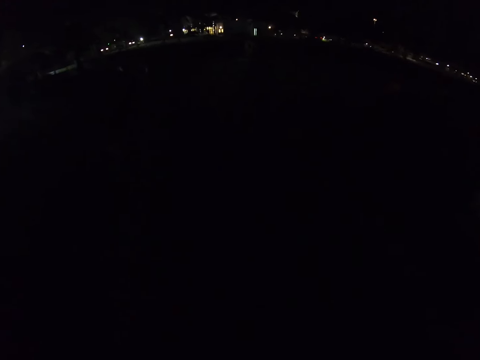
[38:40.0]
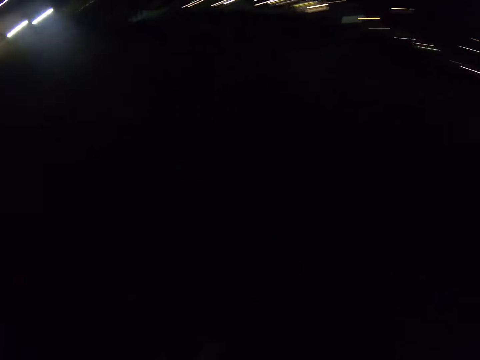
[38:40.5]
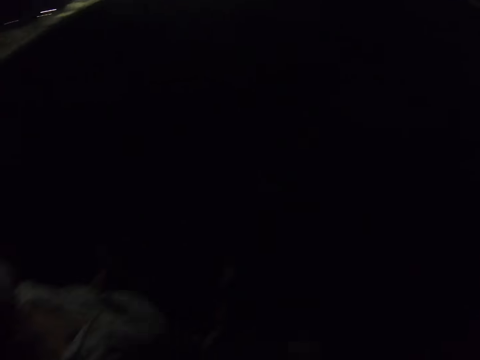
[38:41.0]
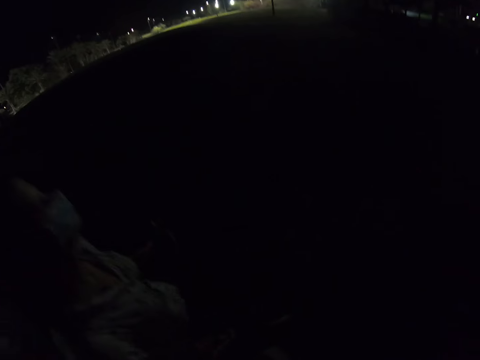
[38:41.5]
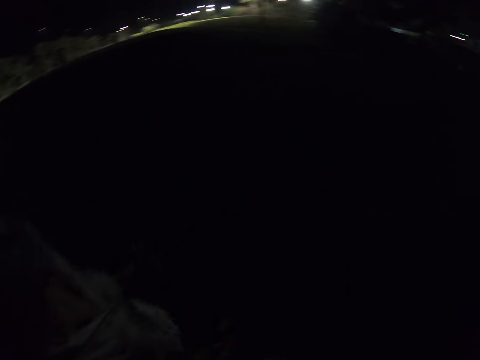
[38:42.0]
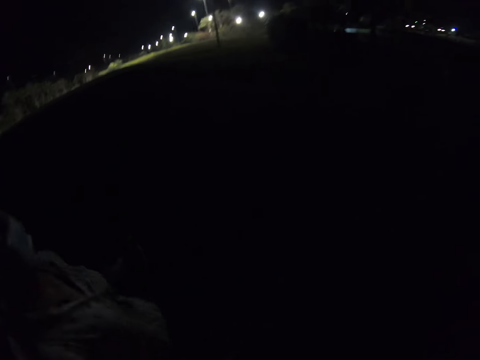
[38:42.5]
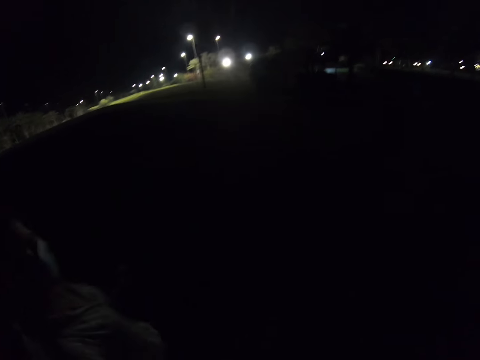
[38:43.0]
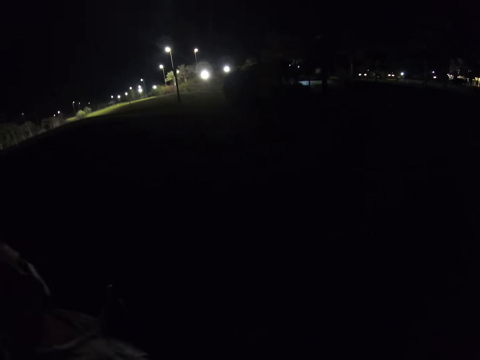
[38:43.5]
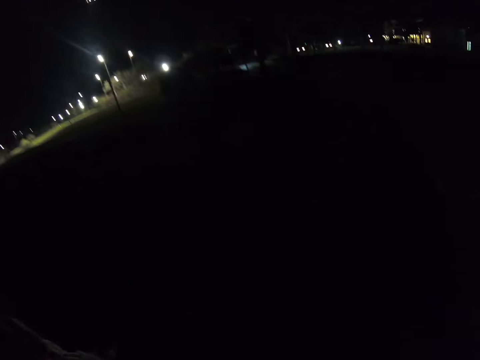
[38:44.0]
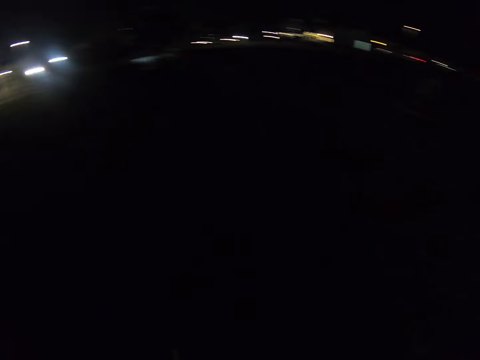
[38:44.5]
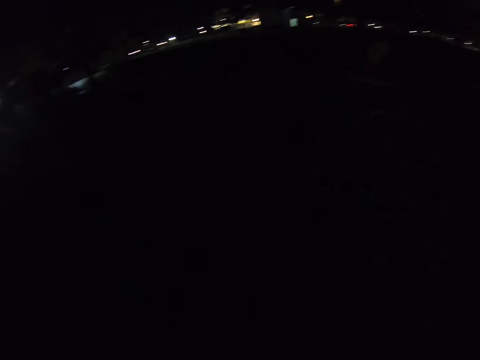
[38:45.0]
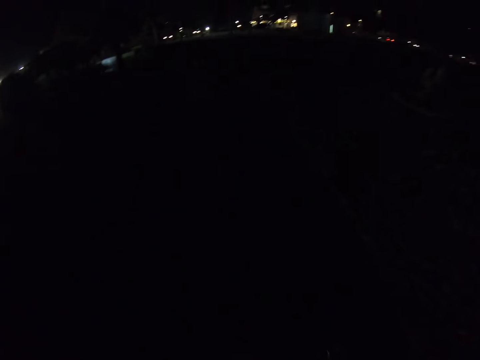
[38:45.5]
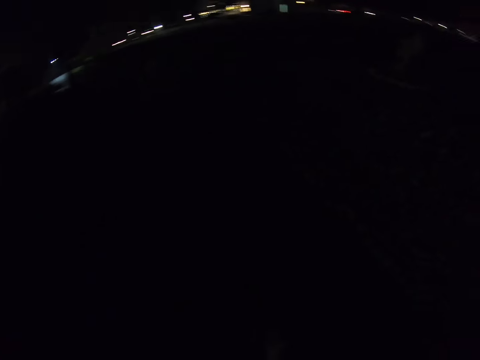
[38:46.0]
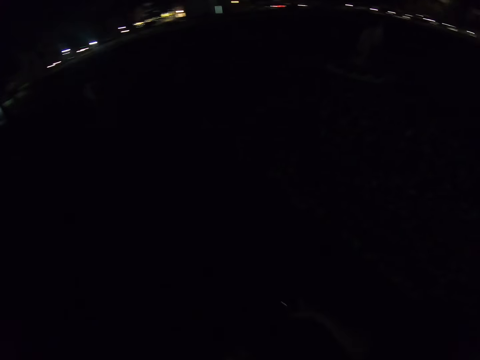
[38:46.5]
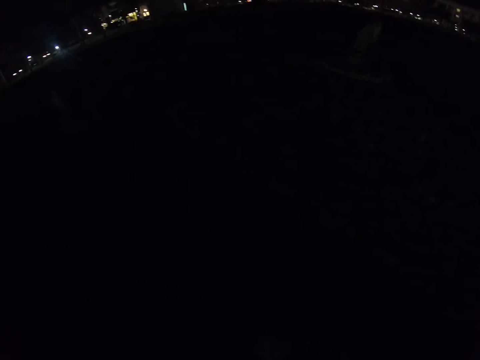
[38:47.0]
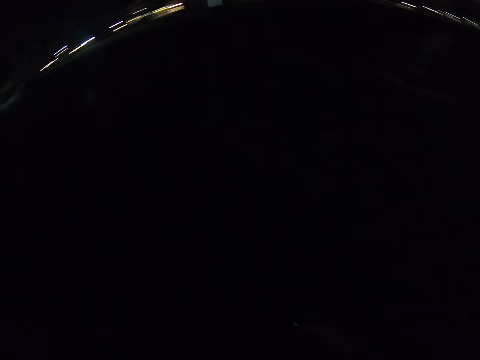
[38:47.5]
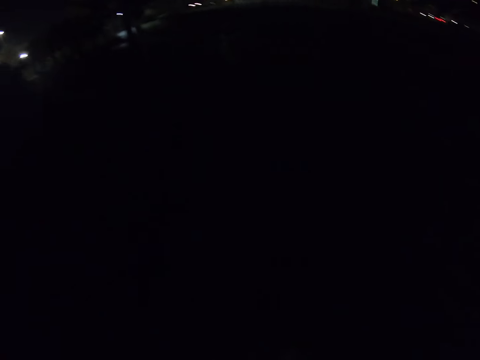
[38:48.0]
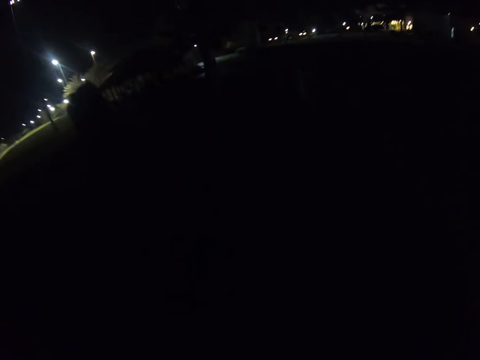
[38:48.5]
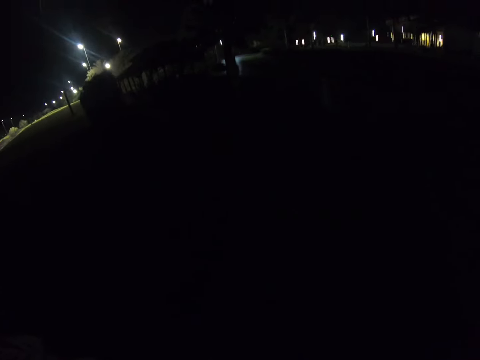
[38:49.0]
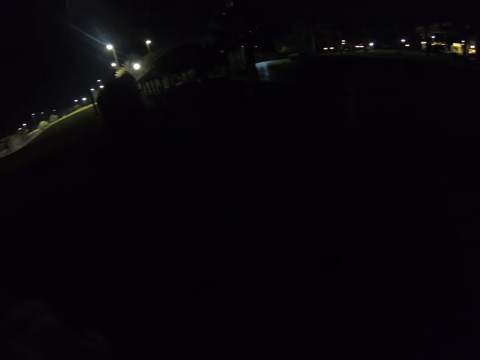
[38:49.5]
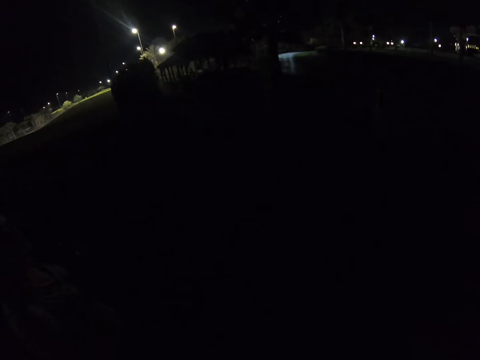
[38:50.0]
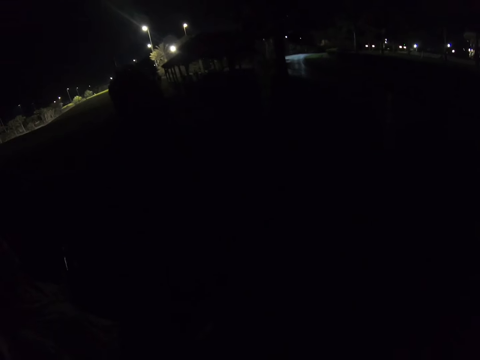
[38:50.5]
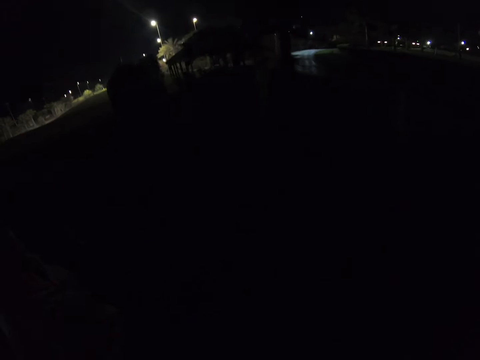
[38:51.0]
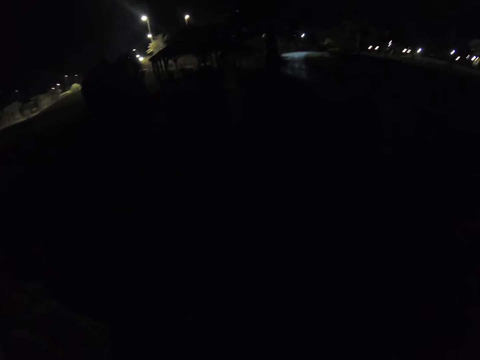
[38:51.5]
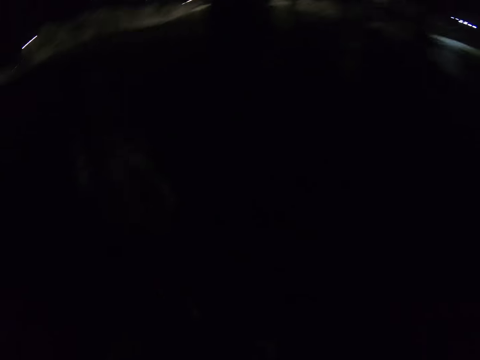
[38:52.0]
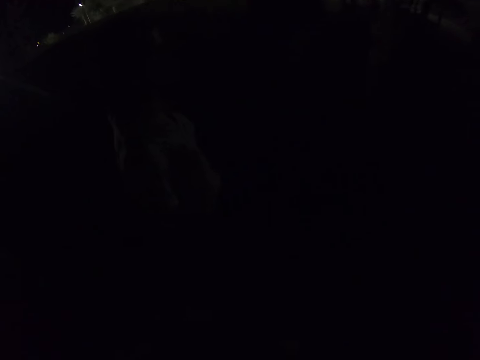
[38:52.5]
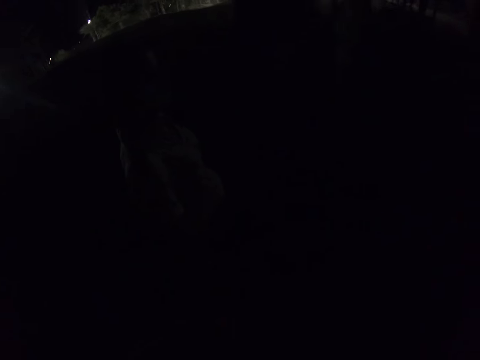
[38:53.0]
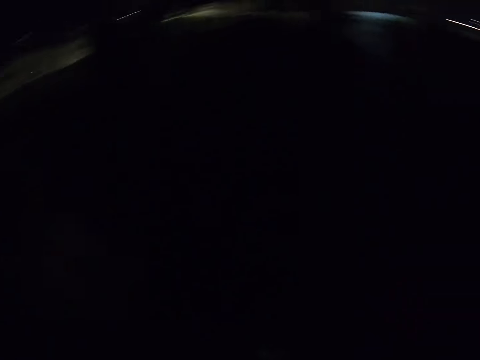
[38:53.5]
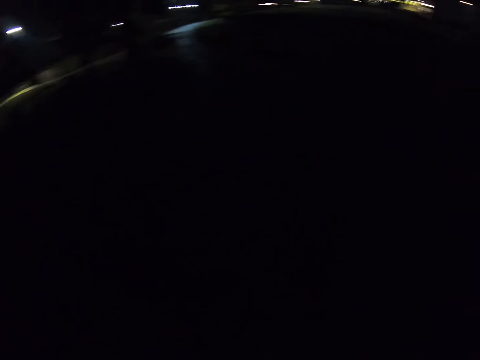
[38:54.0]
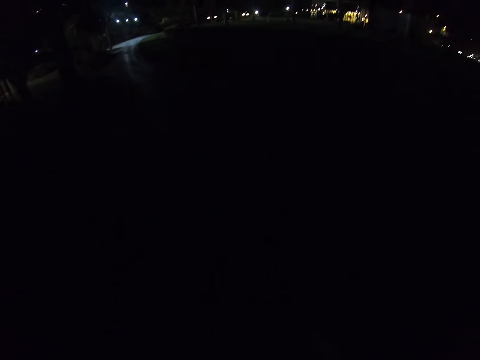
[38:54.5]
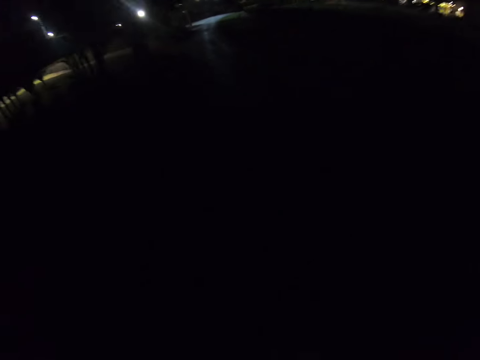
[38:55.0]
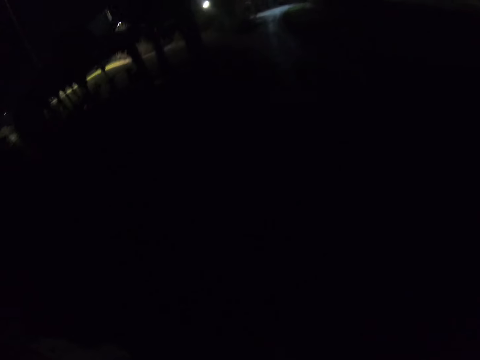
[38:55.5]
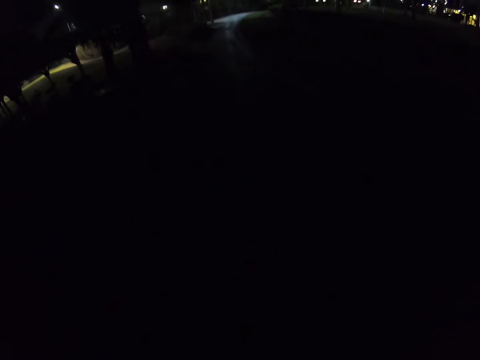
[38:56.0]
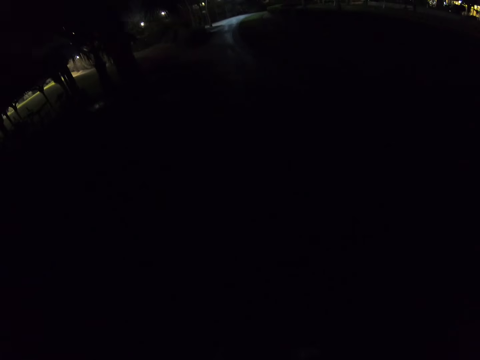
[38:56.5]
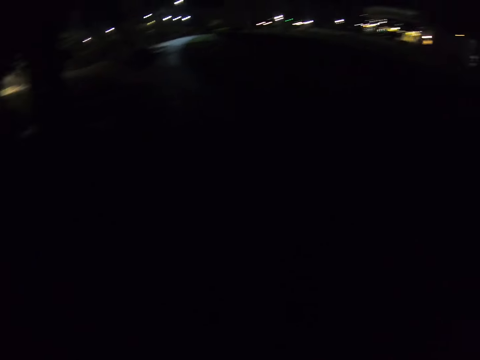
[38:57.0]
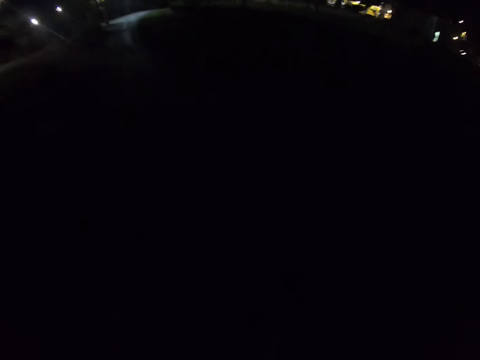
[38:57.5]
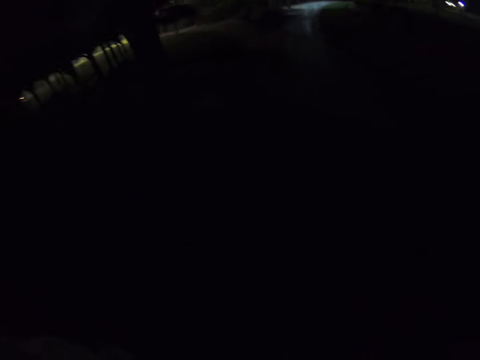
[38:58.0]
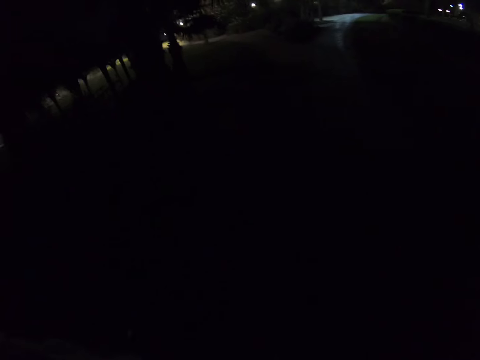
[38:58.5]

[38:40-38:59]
The camera wearer walks on the field. They look around the field. They walk on the field.

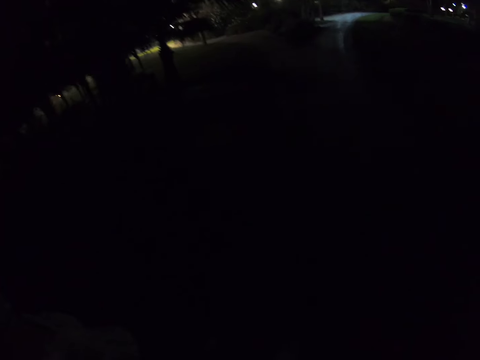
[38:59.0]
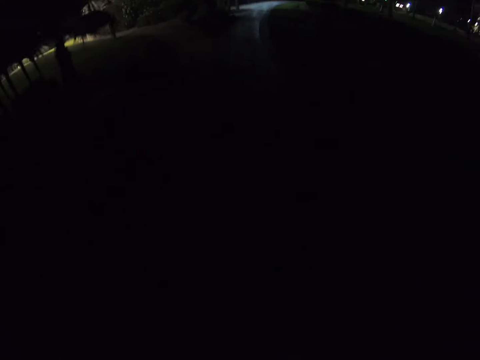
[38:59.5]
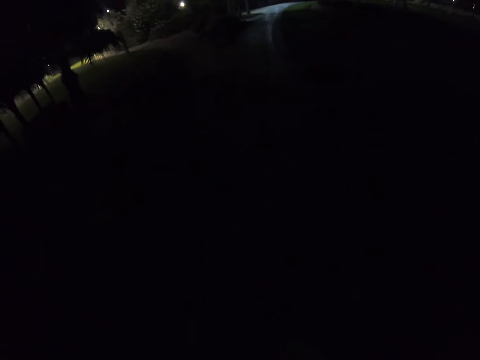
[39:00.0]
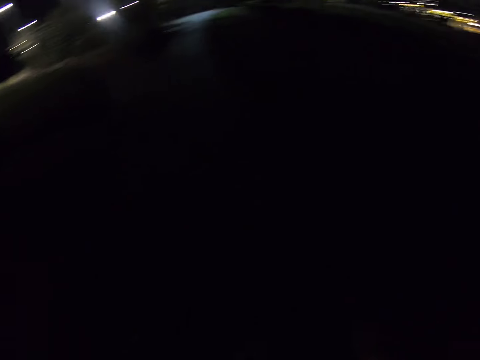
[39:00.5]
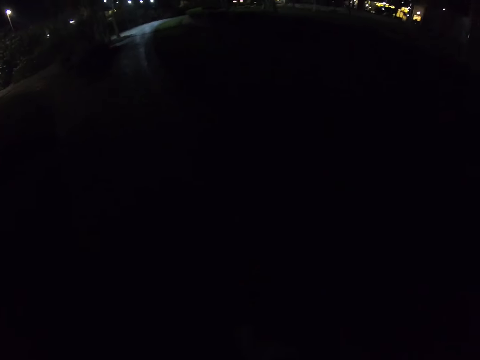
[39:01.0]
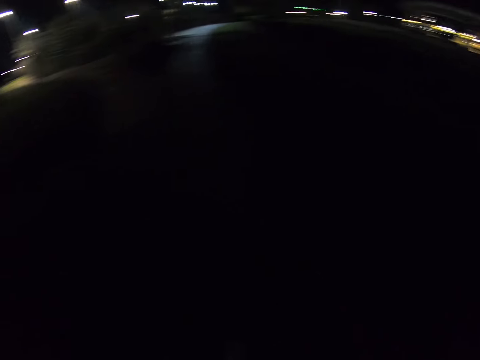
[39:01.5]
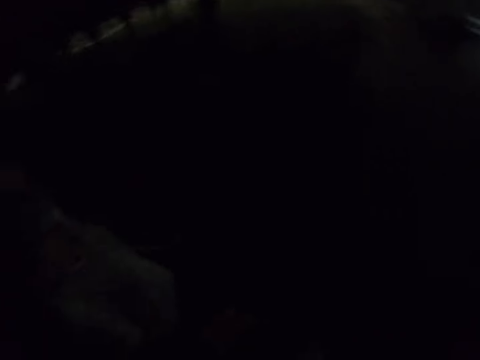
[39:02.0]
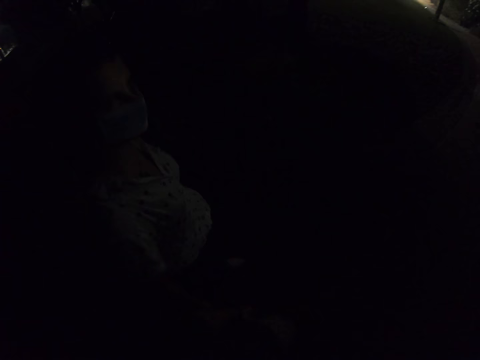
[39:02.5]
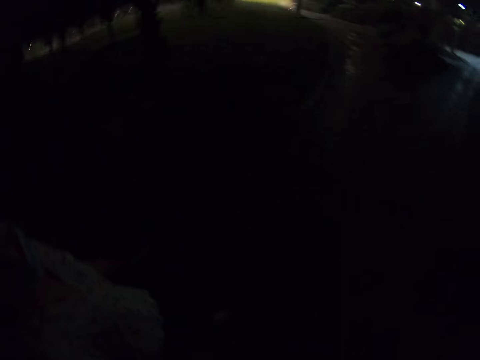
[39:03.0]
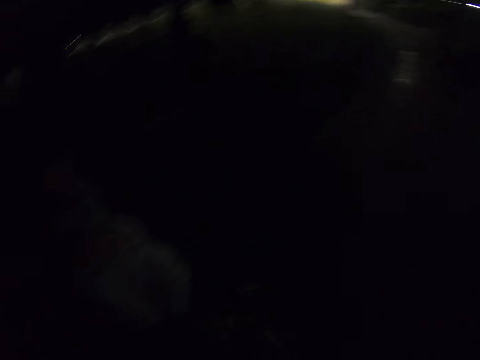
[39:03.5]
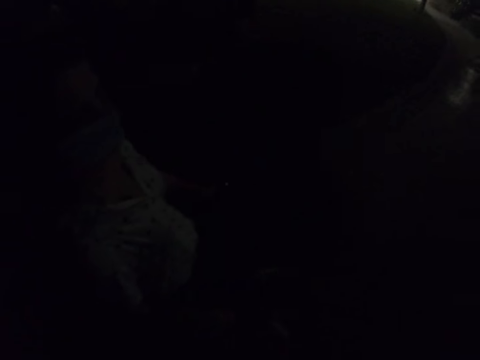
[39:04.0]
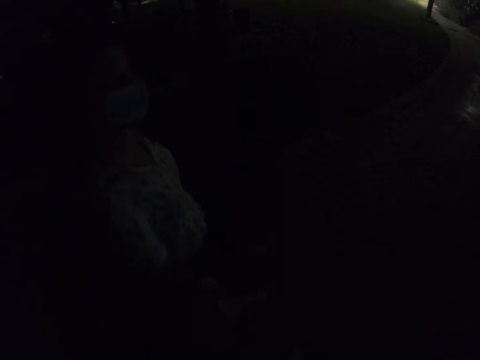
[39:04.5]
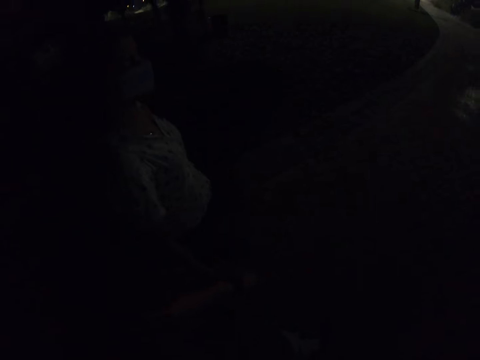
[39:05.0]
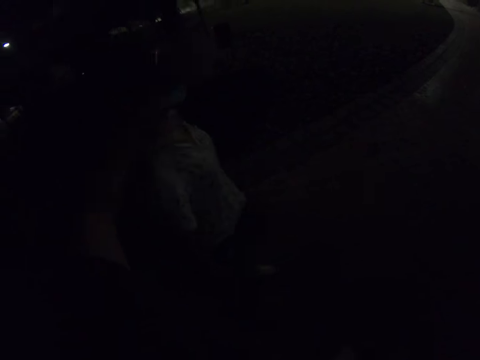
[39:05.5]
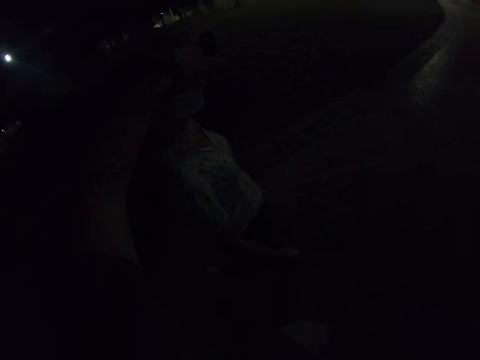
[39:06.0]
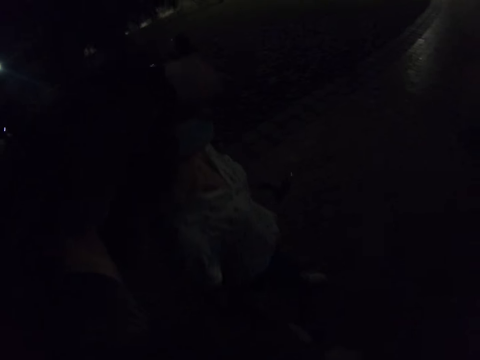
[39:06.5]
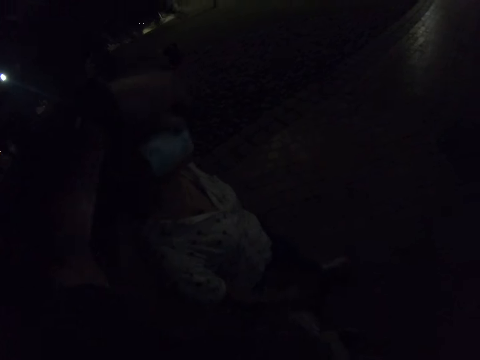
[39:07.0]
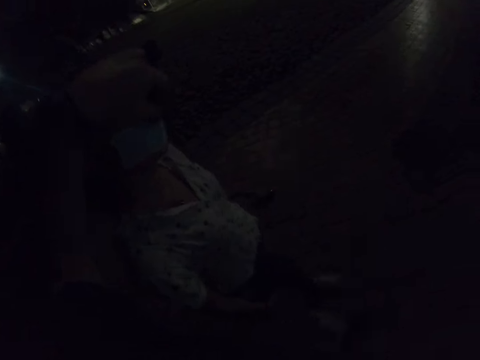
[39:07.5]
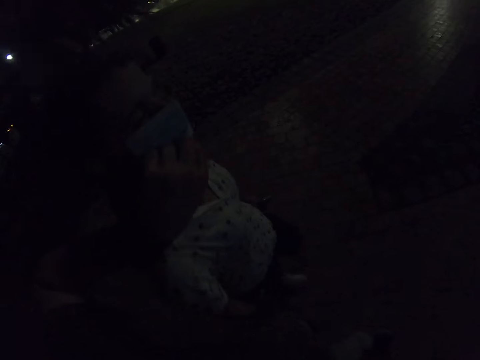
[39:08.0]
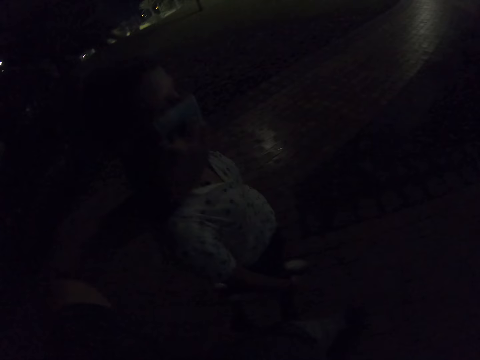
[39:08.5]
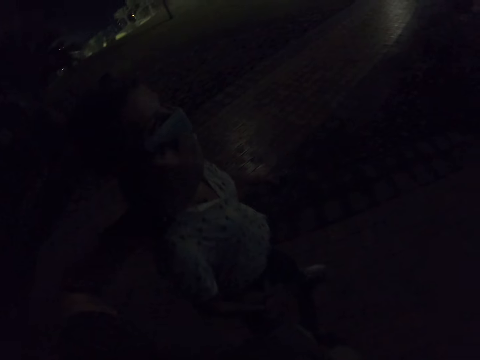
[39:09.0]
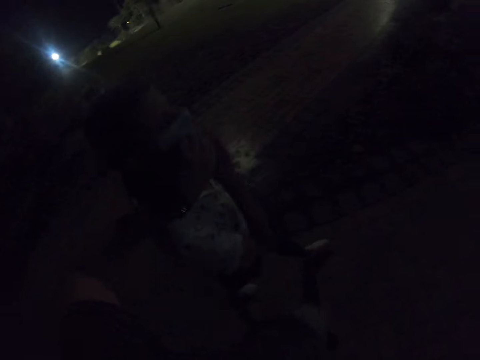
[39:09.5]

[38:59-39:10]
The camera wearer adjusts a mask on the woman's face. He gestures out with his hand. He walks on the field.
